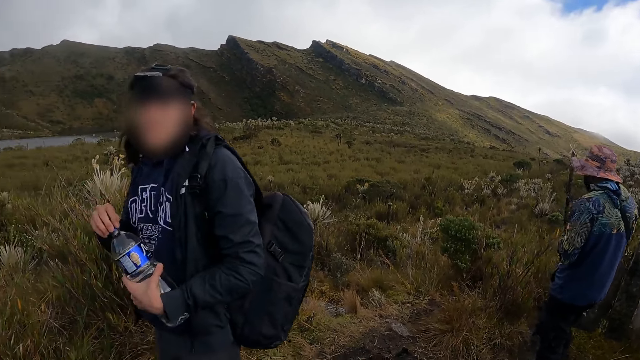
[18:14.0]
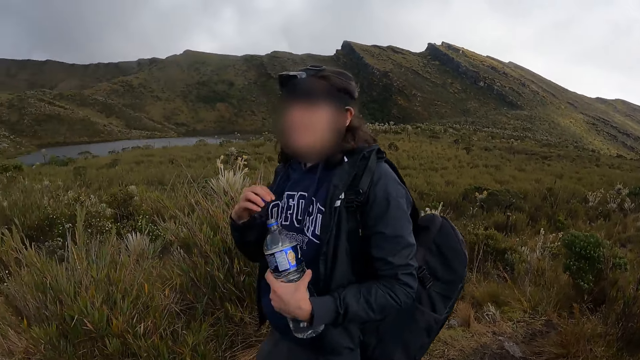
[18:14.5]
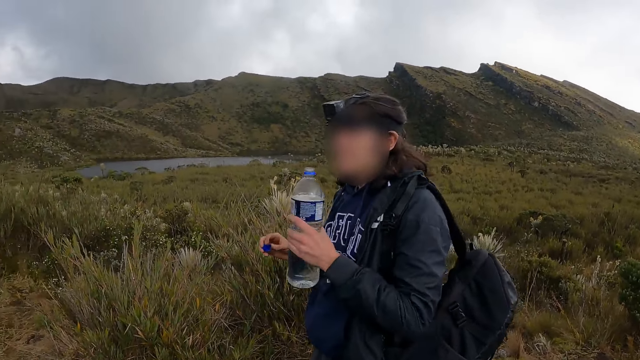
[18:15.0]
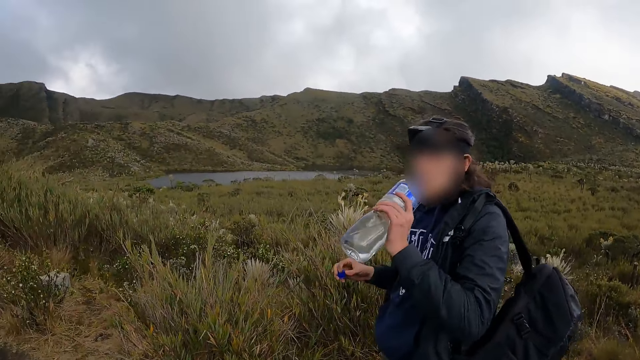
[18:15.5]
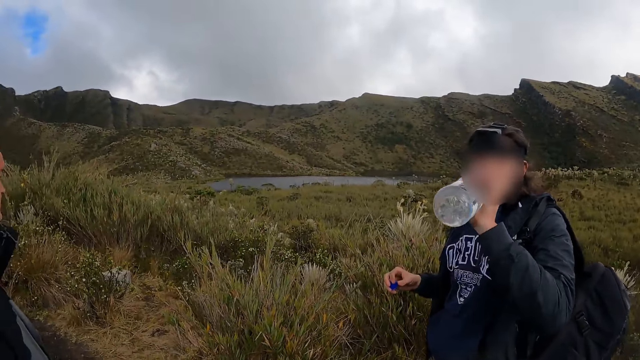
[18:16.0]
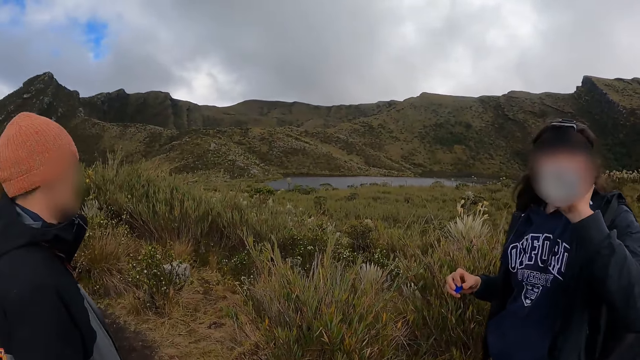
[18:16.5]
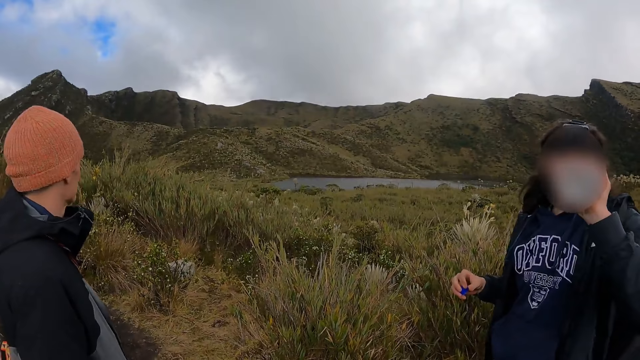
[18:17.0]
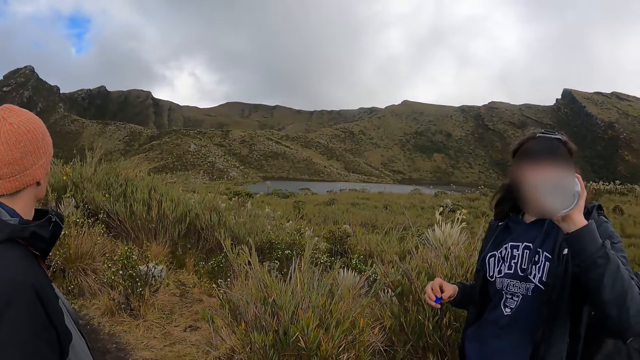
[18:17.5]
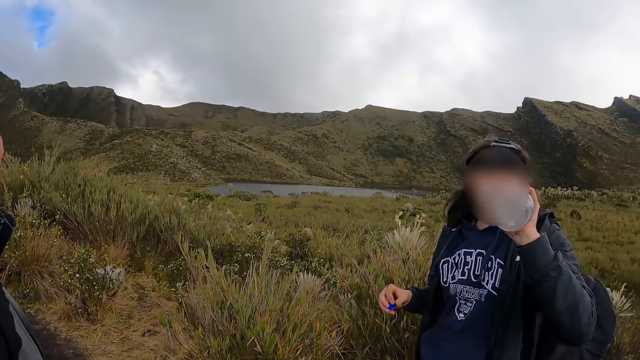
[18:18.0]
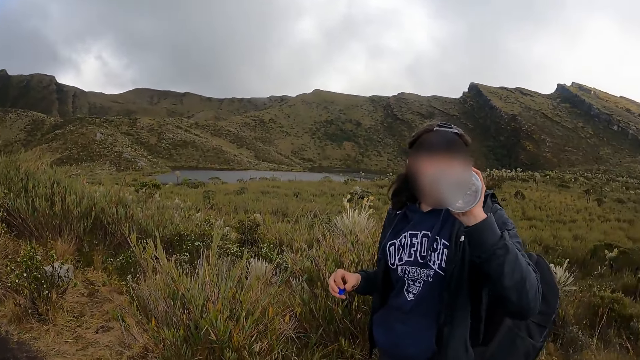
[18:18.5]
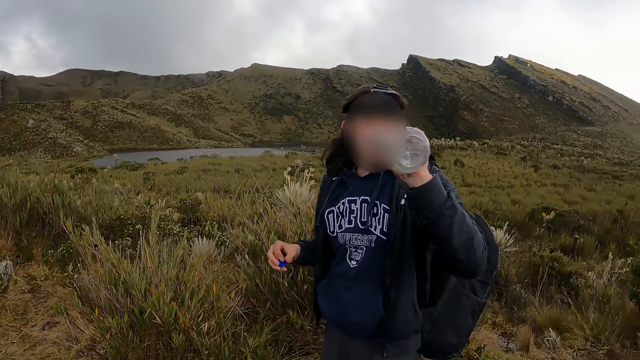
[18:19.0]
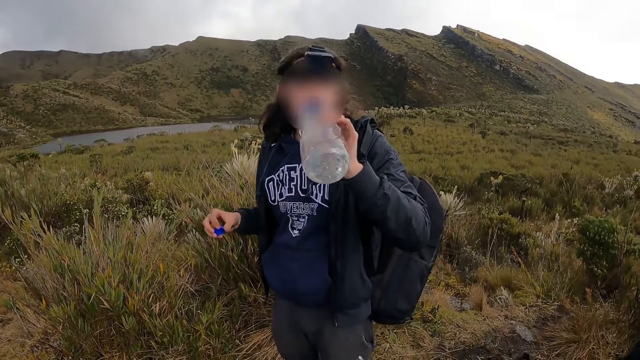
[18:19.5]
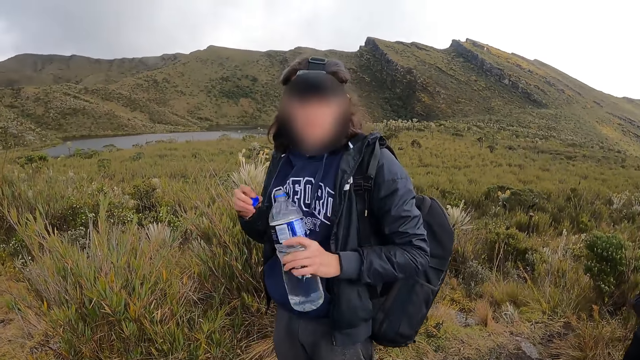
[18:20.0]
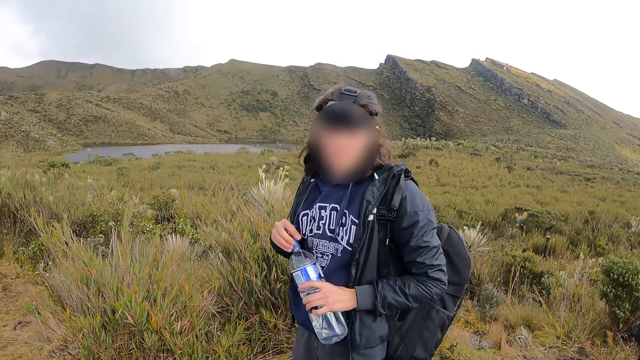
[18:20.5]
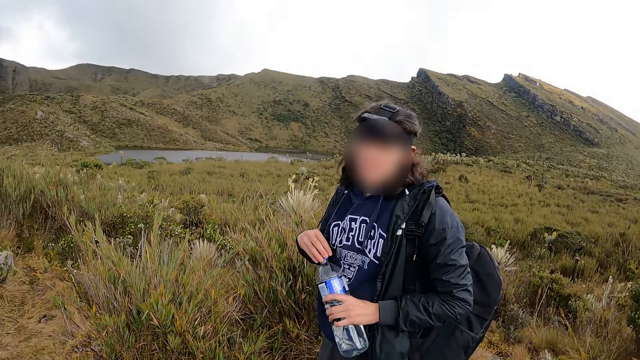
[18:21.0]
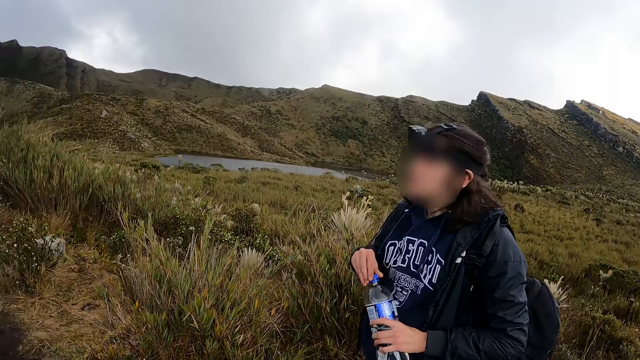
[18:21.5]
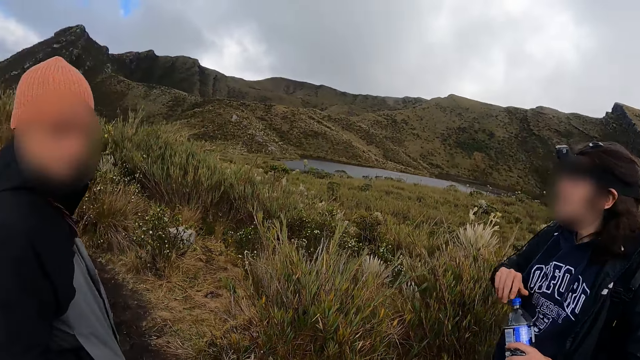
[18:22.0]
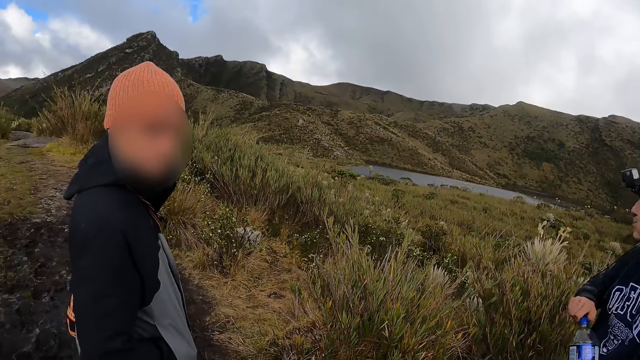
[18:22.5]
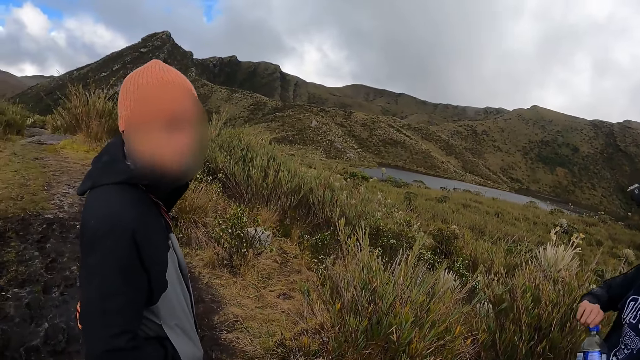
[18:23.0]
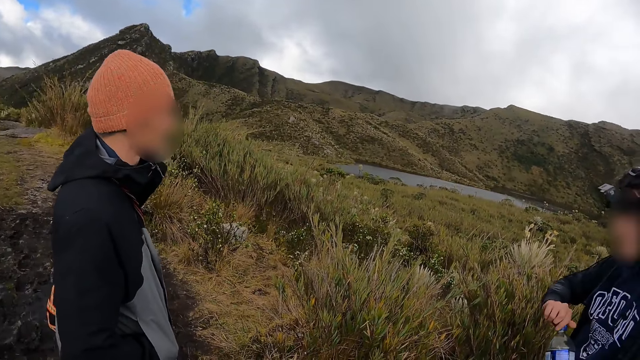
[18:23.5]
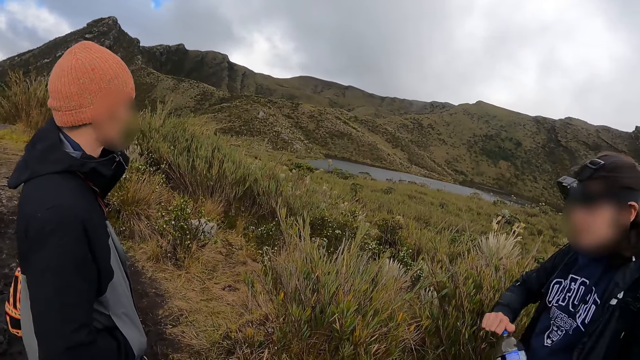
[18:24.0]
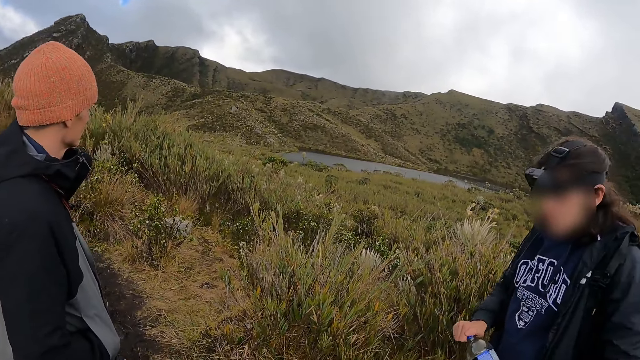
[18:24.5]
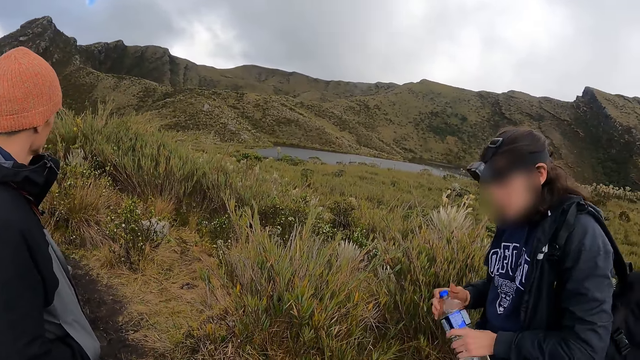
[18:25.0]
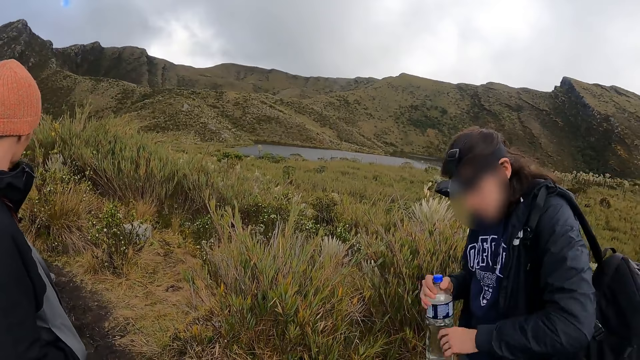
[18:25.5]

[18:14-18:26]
The woman drinks from the bottle in her right hand and closes the bottle with her right hand. The camera wearer converses with a man.

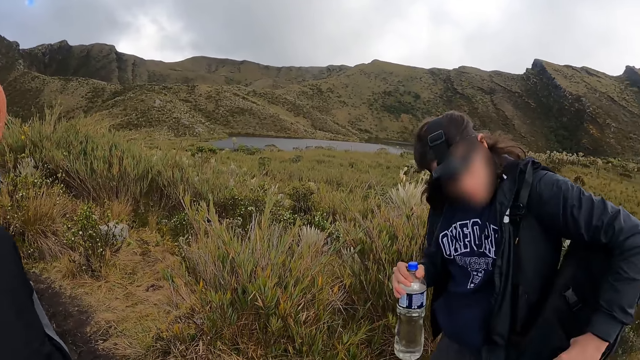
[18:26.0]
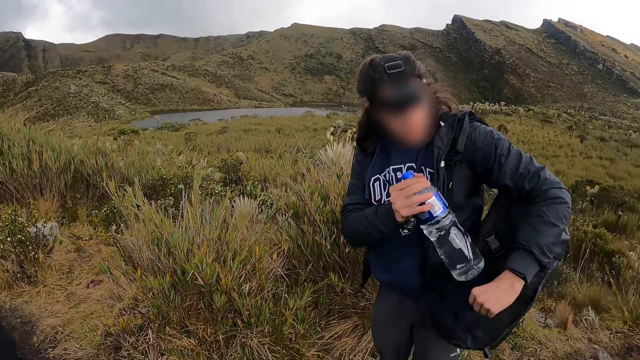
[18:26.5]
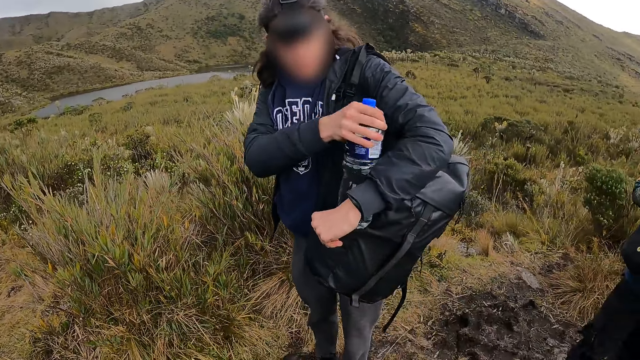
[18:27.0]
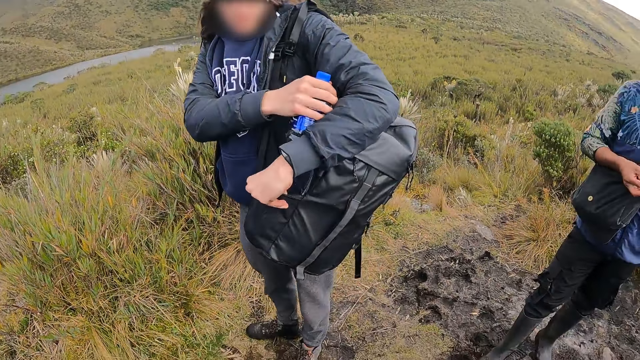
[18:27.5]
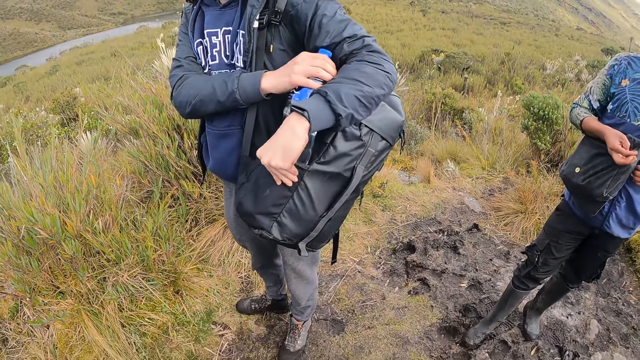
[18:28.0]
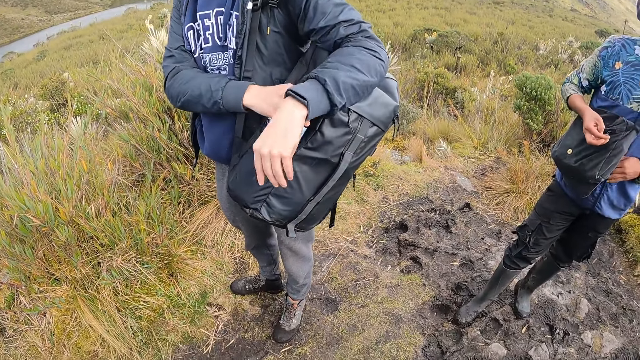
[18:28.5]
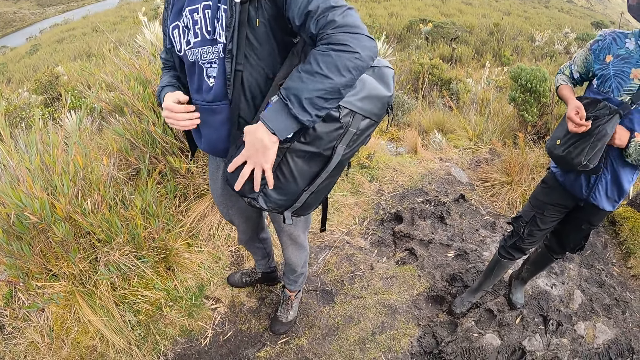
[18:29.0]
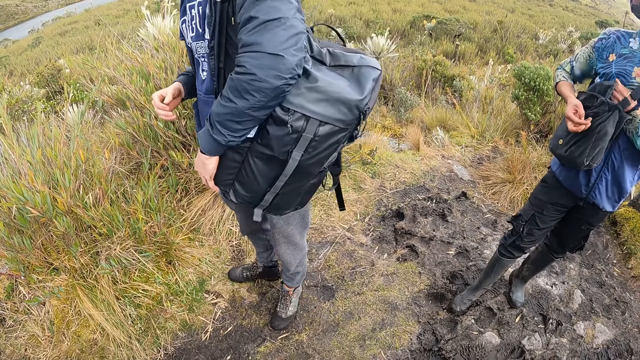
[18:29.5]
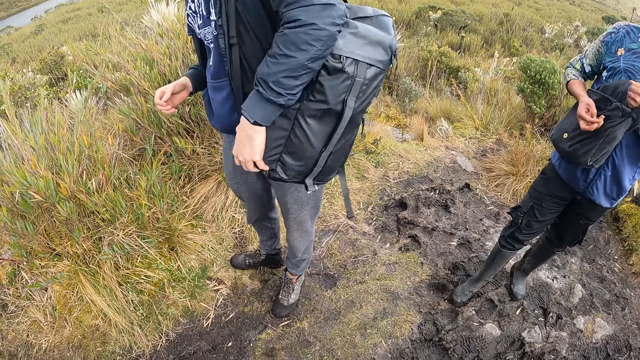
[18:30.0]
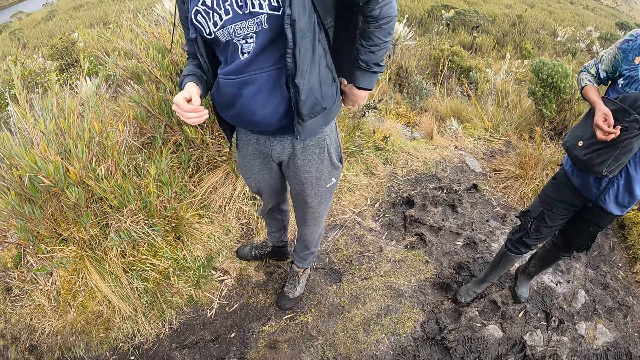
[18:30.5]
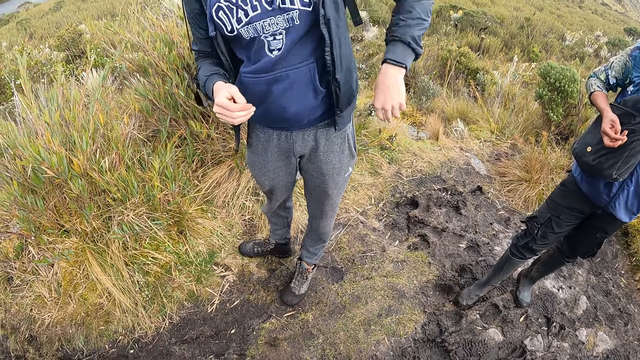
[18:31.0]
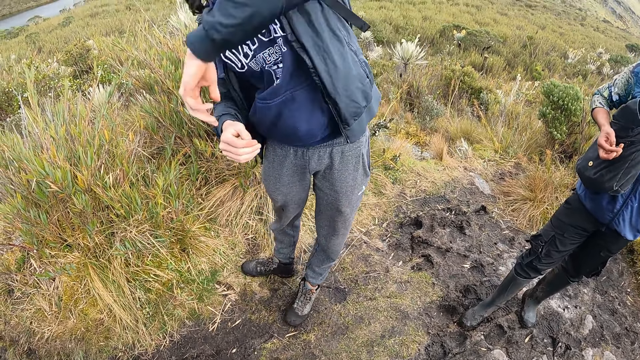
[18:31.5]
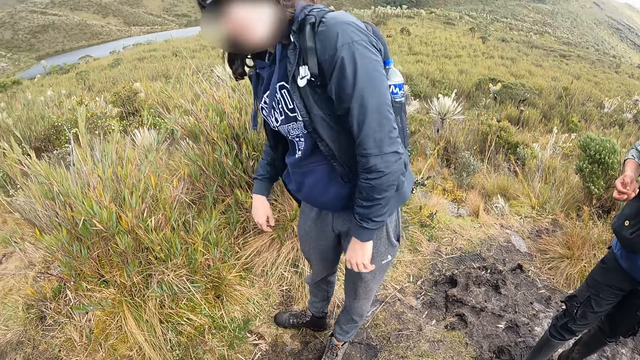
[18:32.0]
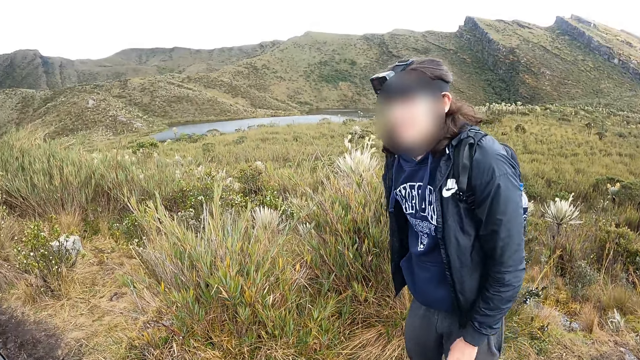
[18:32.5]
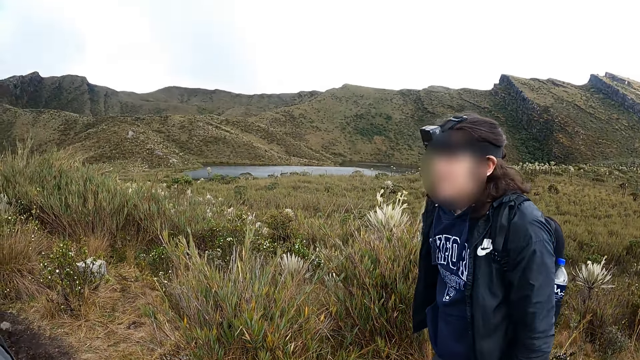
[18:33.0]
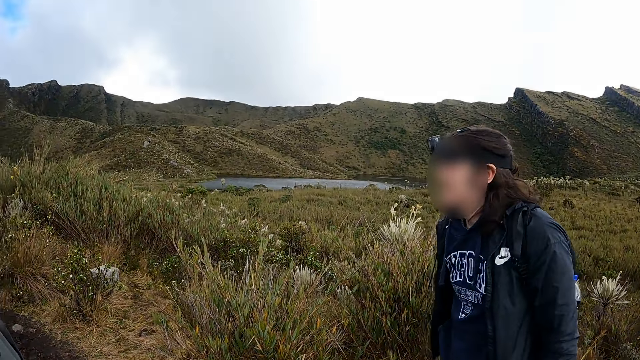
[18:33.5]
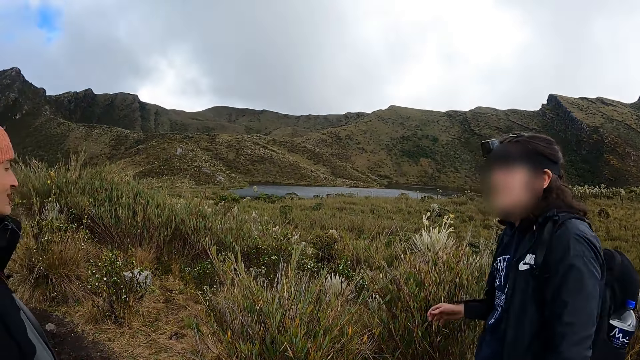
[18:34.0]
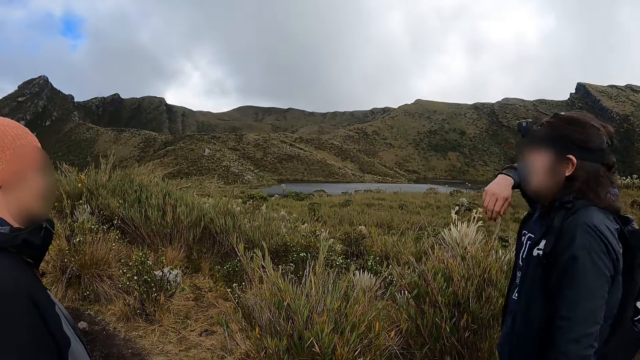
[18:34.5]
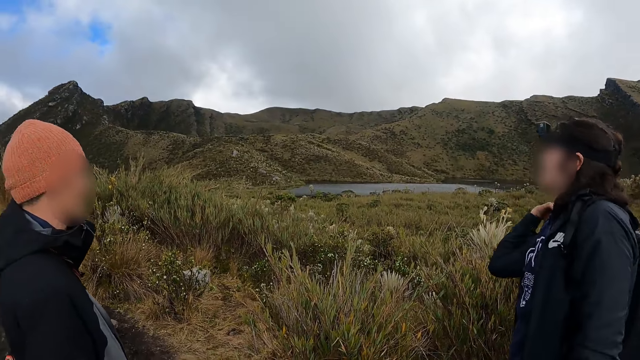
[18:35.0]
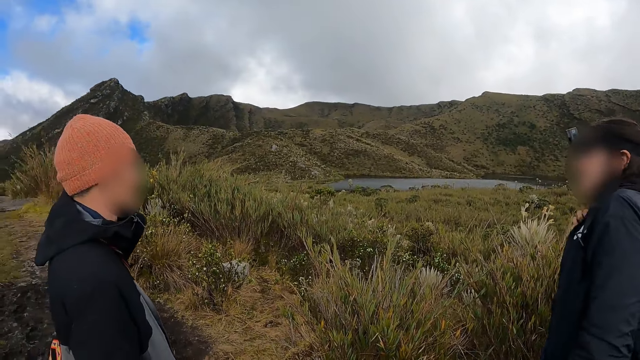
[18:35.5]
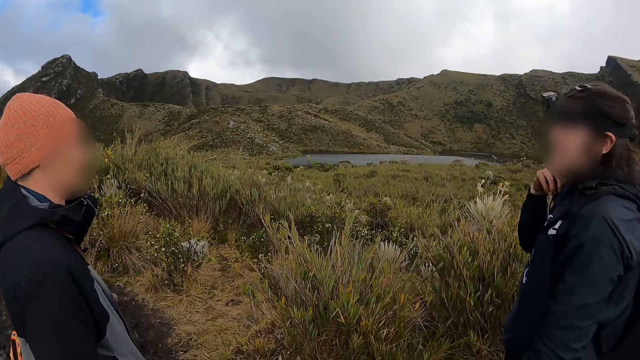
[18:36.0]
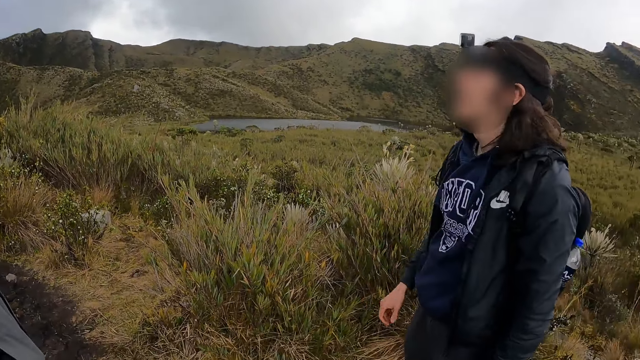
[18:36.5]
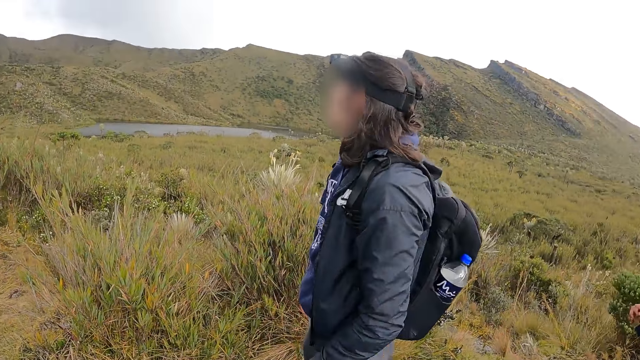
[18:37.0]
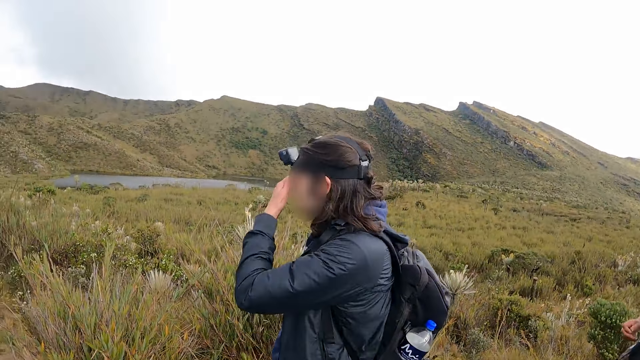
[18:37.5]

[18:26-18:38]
The woman places the bottle in her right hand into the backpack on her shoulder.
